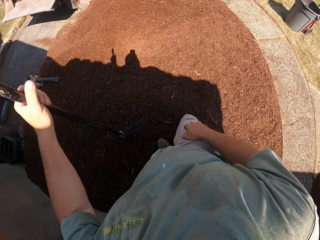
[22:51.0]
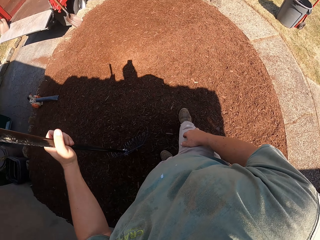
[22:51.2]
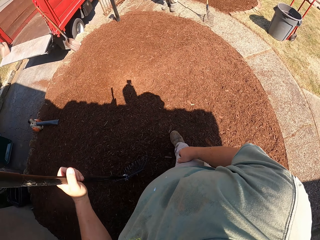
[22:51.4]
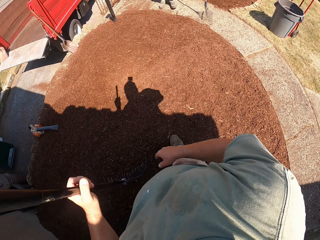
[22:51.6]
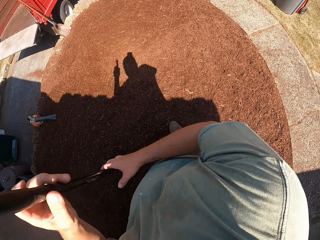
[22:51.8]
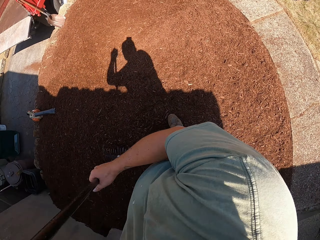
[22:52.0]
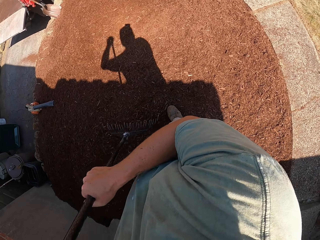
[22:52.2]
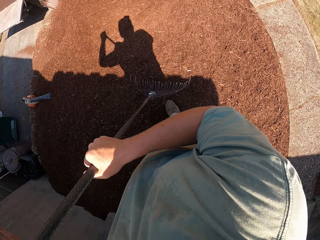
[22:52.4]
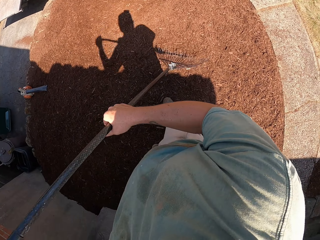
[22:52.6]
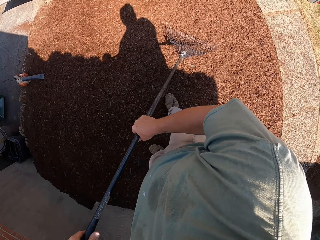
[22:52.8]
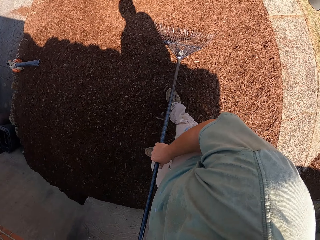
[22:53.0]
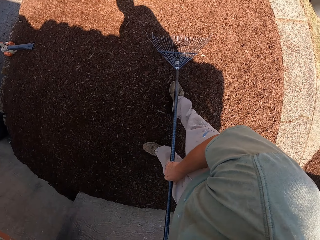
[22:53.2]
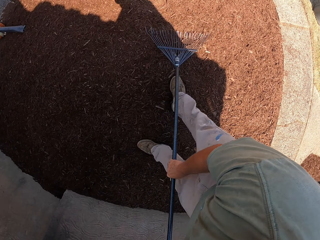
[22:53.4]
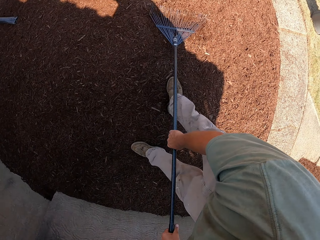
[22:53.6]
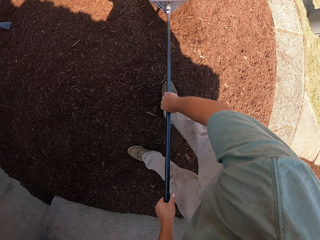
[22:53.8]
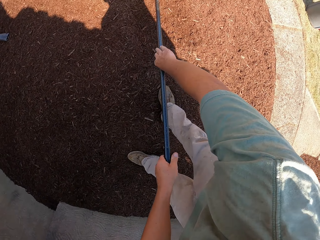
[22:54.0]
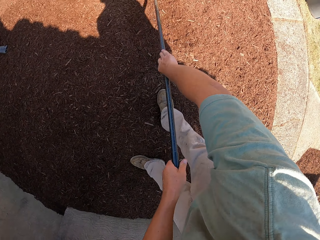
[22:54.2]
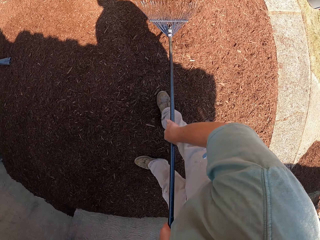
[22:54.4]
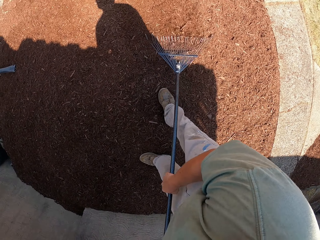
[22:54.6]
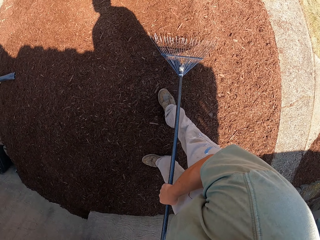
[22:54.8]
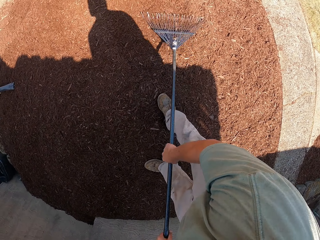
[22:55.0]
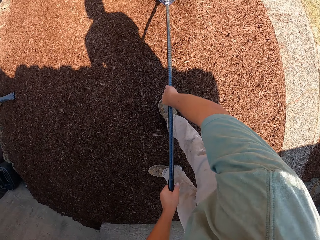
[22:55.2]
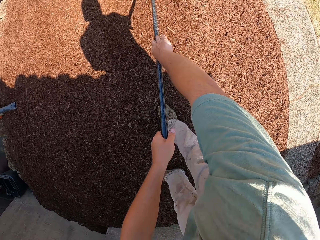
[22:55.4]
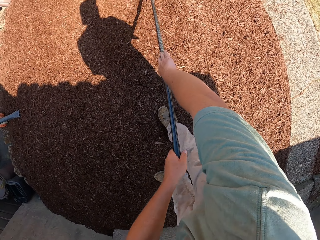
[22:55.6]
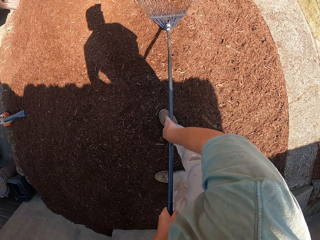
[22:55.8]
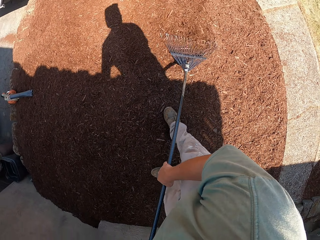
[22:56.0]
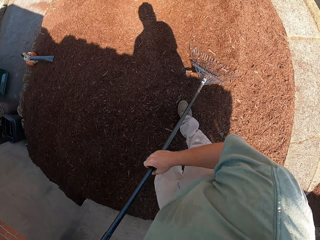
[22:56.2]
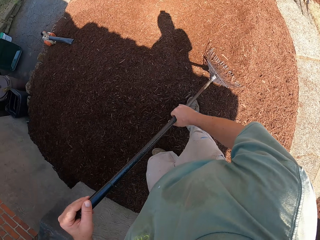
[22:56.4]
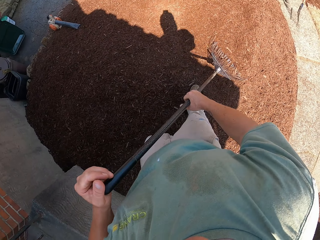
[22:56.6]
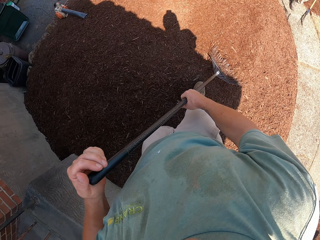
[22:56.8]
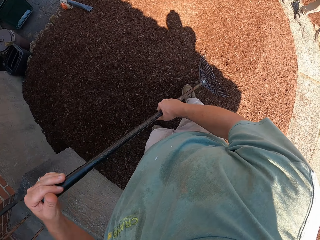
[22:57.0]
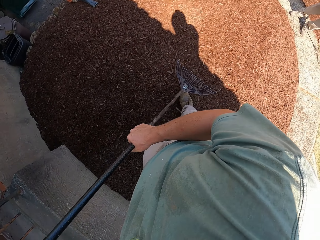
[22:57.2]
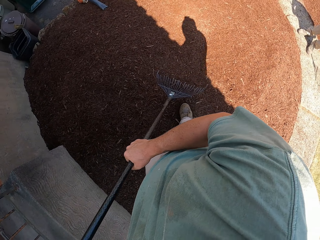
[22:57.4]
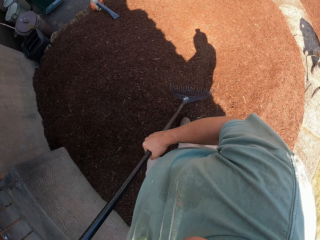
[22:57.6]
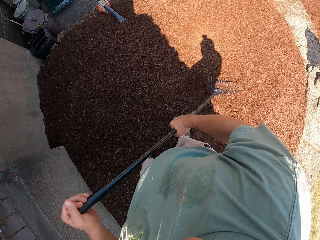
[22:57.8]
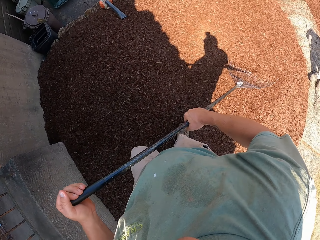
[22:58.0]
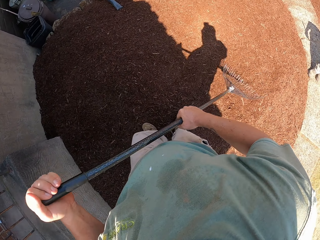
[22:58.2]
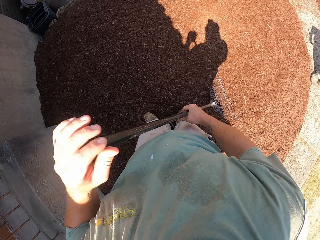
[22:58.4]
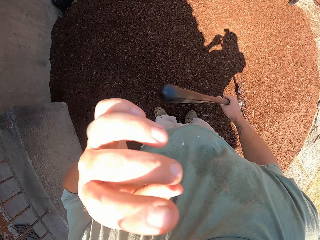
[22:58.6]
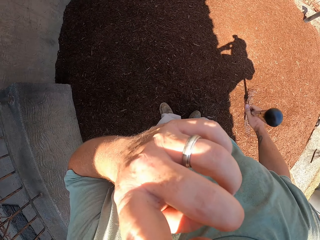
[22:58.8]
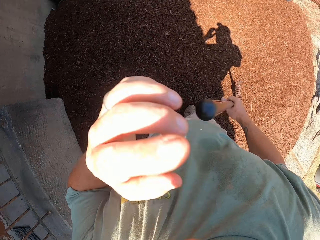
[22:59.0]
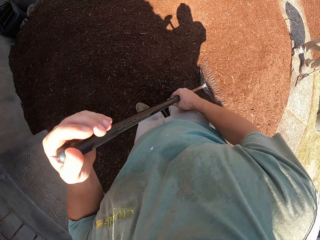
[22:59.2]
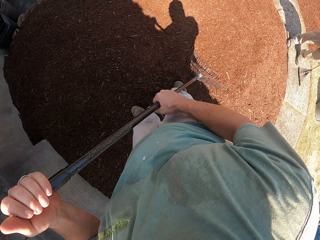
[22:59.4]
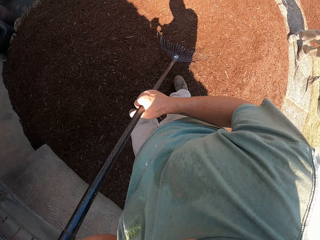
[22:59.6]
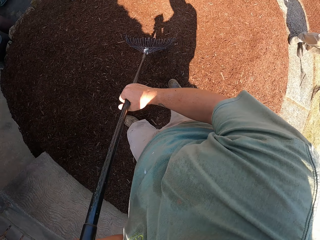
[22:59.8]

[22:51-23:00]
The camera wearer rakes the loose soil on the ground.

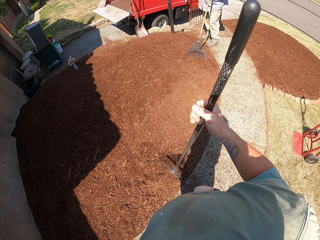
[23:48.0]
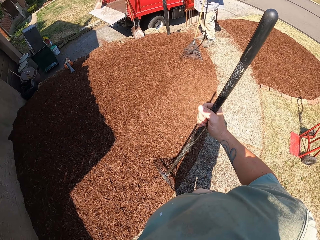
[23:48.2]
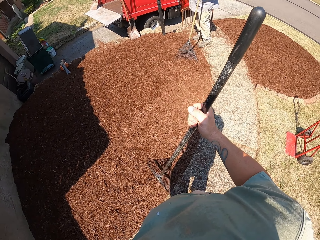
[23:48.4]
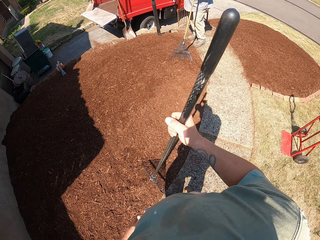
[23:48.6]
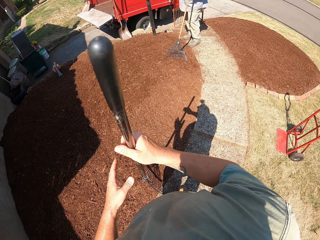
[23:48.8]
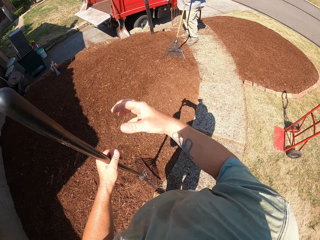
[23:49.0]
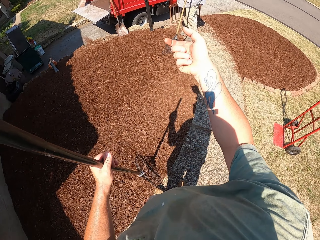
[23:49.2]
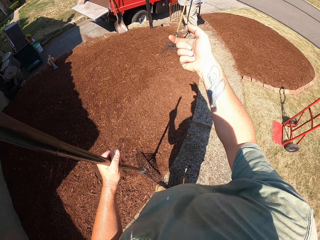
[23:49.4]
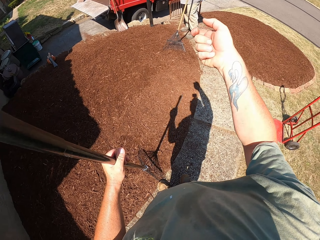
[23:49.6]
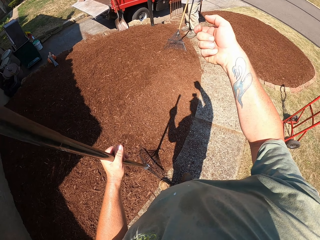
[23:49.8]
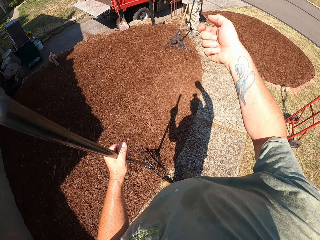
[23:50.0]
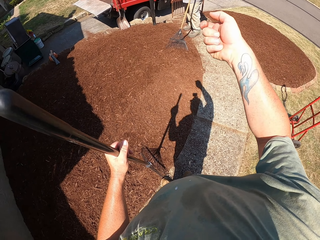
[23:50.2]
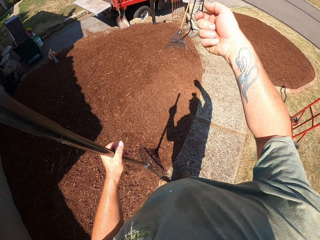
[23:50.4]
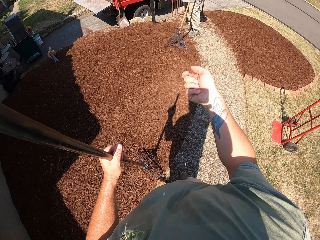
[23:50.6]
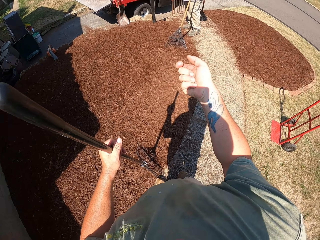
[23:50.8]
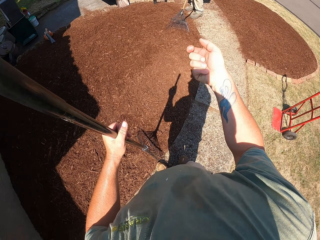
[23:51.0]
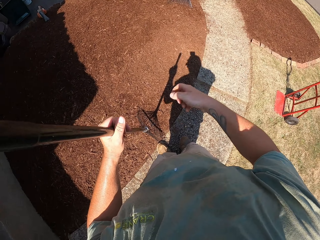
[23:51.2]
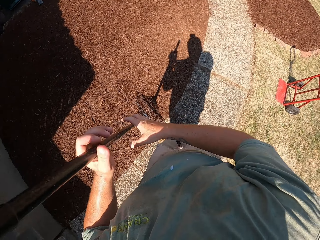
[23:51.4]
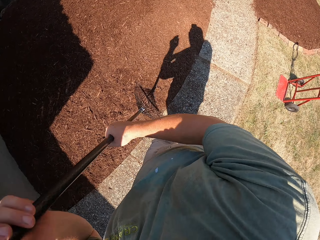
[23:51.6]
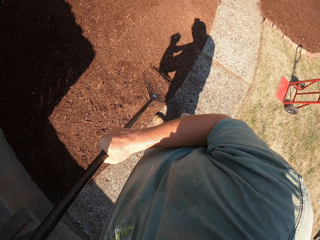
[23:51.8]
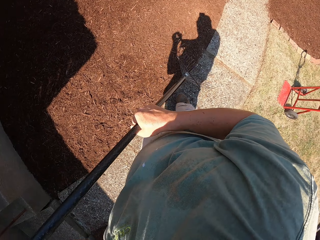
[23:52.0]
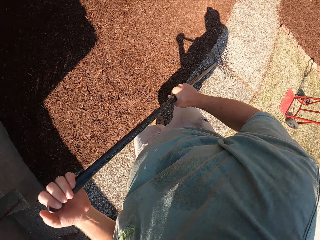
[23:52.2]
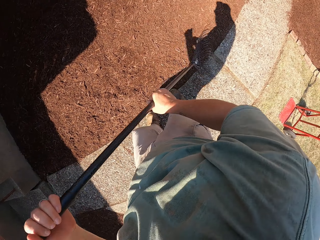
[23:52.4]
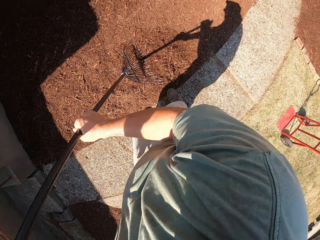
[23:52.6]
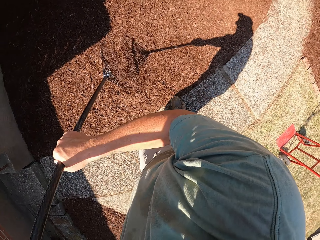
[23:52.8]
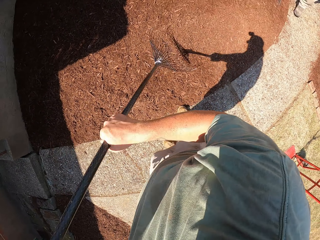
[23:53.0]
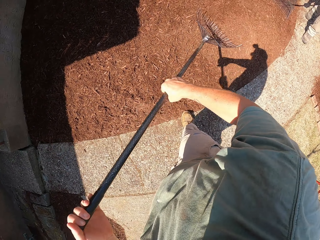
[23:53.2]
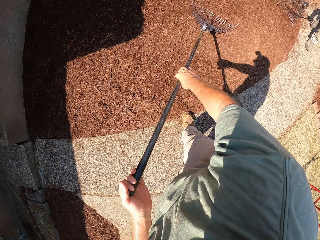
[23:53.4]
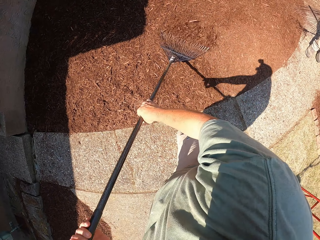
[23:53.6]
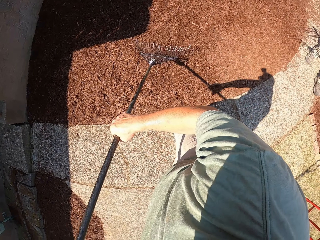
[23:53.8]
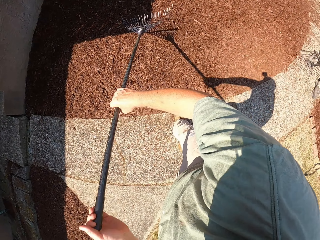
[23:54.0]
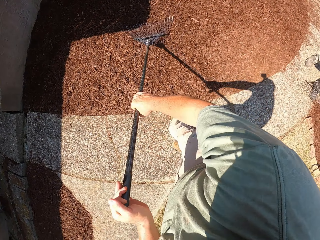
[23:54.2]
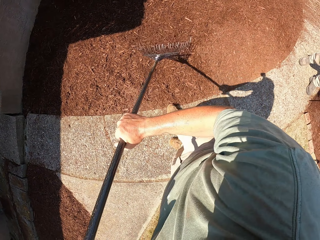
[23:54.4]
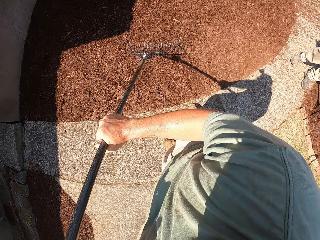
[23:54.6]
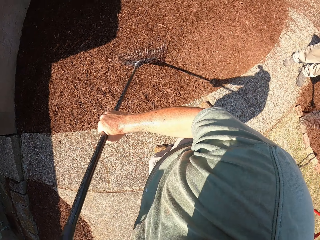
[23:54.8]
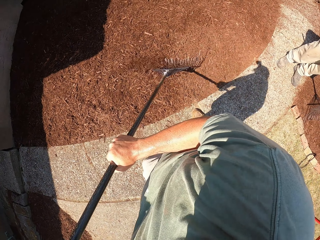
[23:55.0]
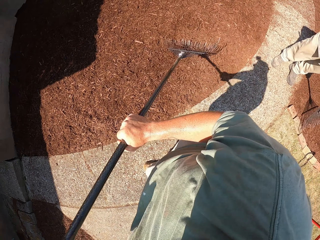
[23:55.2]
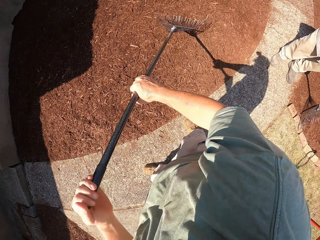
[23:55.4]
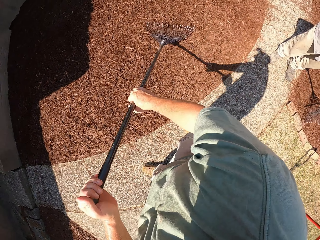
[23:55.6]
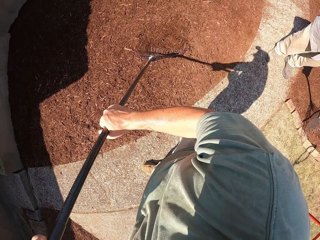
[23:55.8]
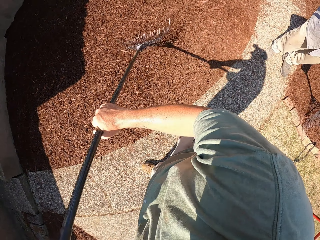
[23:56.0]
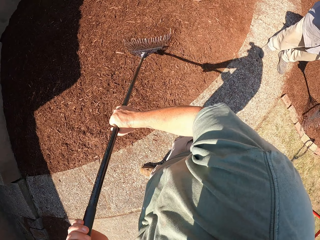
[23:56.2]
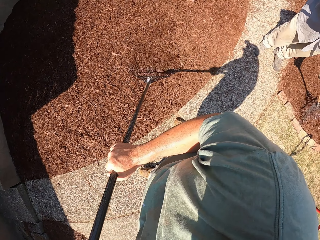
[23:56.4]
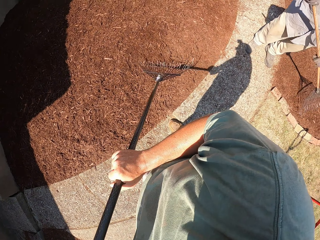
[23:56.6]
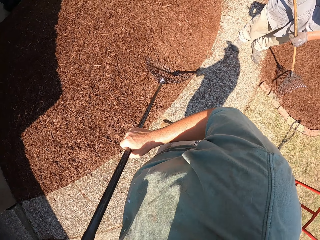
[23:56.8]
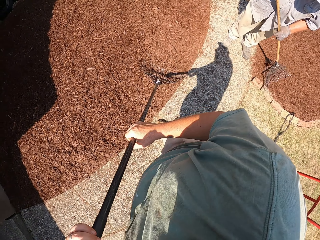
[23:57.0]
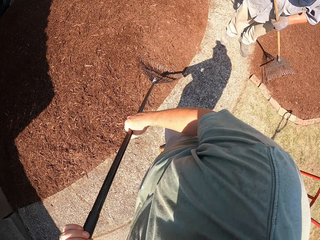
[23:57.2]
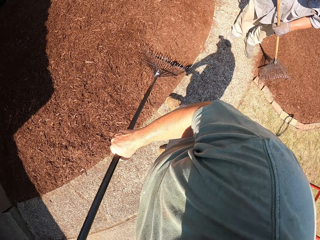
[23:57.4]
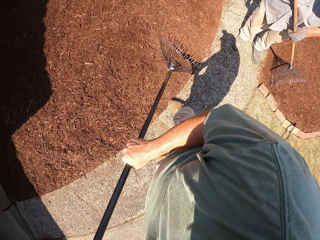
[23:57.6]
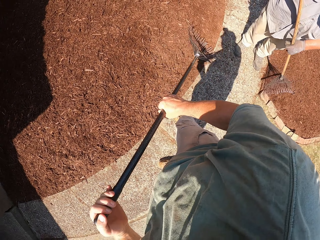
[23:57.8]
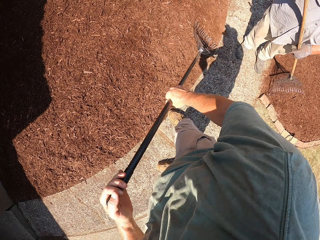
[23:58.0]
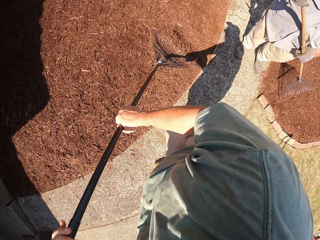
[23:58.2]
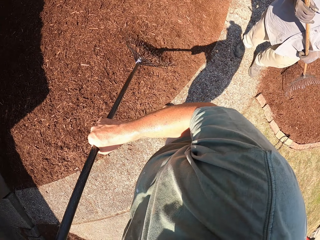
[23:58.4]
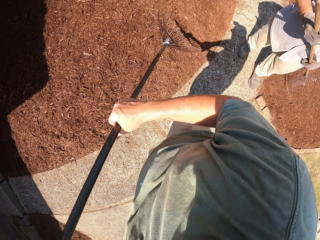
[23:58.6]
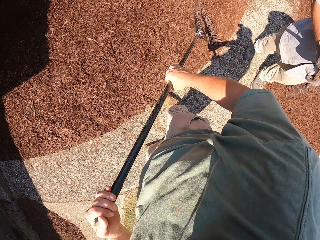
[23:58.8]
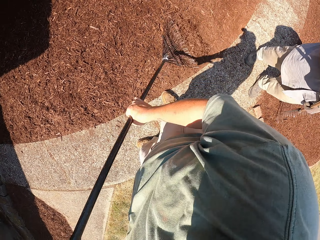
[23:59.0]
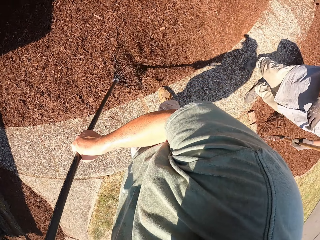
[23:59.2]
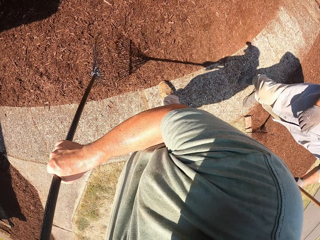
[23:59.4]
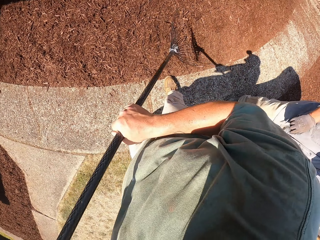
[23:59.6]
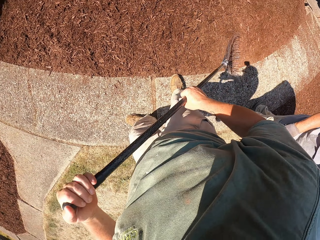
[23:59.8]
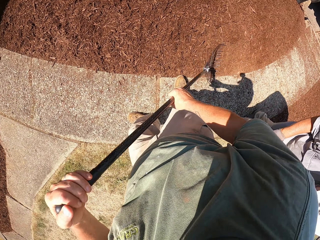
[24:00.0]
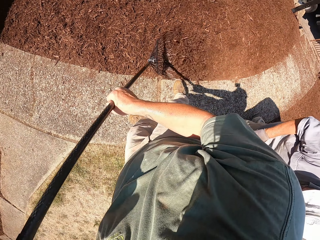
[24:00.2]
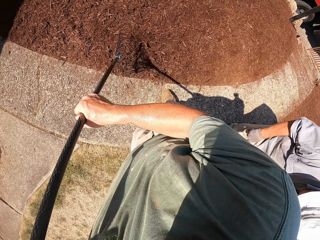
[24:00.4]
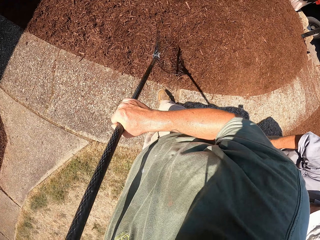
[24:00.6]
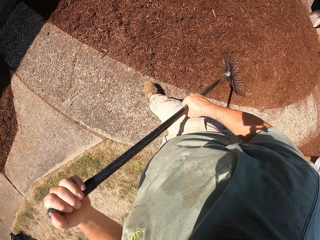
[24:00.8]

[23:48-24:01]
The camera wearer converses with a man. They rake the loose soil on the ground. The man rakes the loose soil on the ground. The camera wearer rakes the loose soil on the ground.
